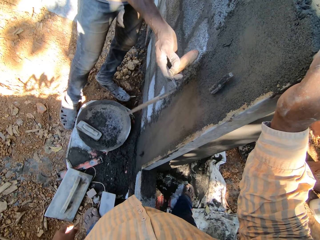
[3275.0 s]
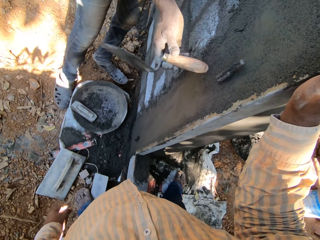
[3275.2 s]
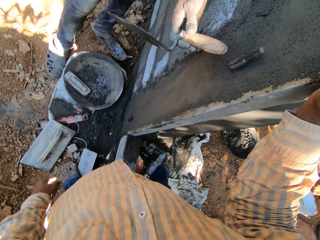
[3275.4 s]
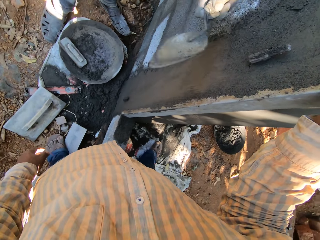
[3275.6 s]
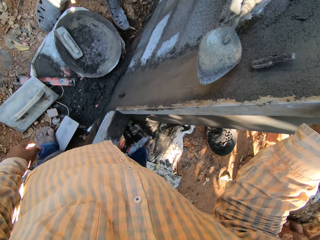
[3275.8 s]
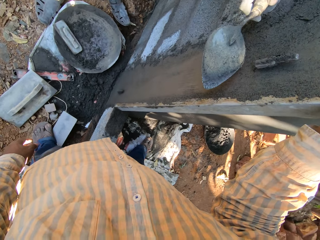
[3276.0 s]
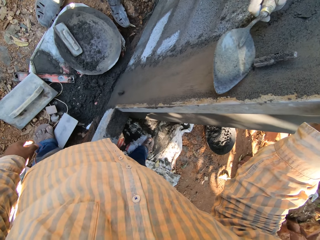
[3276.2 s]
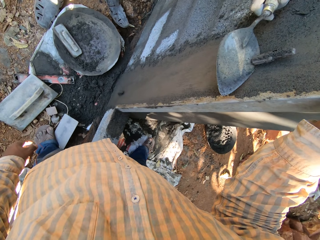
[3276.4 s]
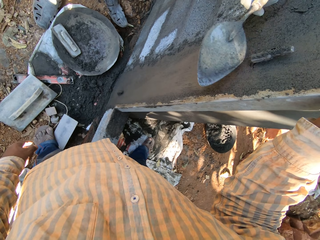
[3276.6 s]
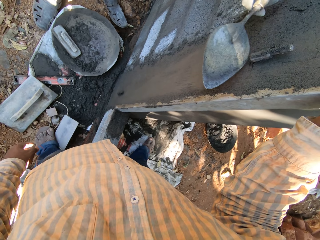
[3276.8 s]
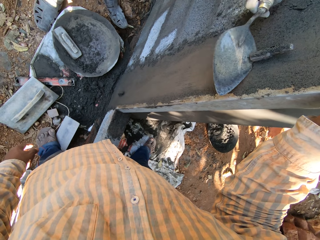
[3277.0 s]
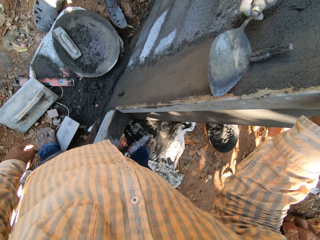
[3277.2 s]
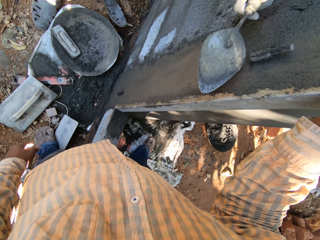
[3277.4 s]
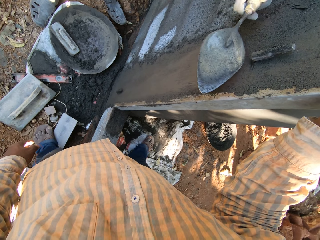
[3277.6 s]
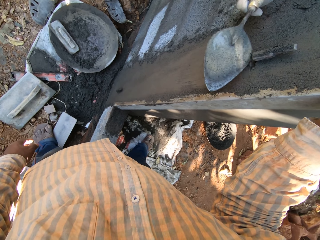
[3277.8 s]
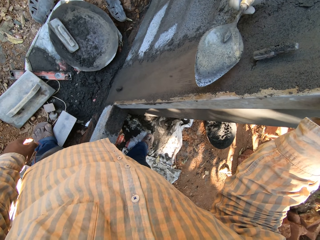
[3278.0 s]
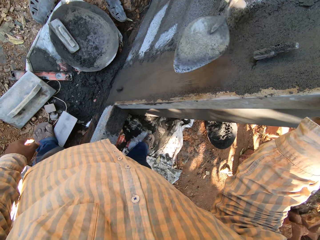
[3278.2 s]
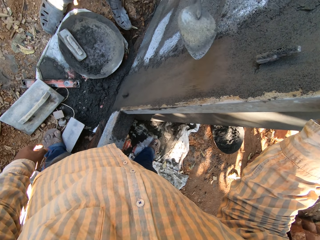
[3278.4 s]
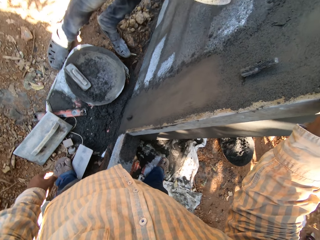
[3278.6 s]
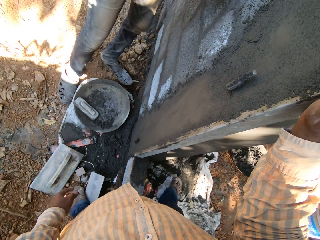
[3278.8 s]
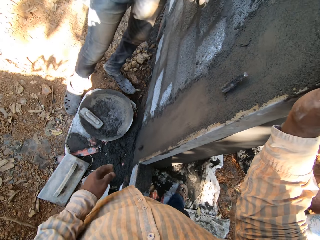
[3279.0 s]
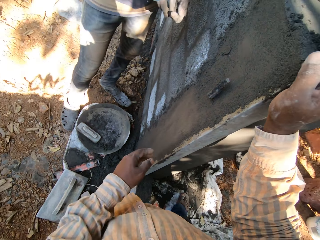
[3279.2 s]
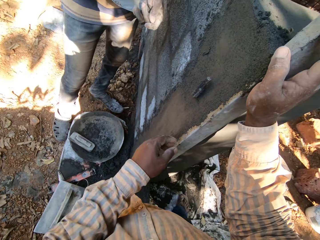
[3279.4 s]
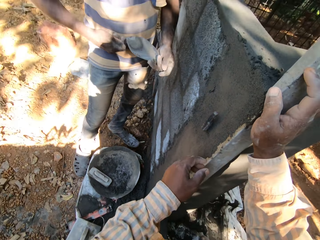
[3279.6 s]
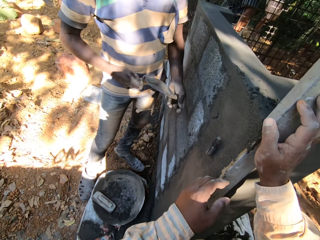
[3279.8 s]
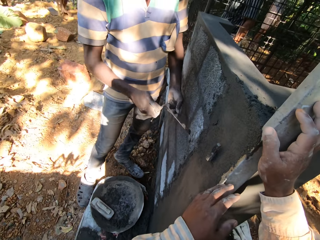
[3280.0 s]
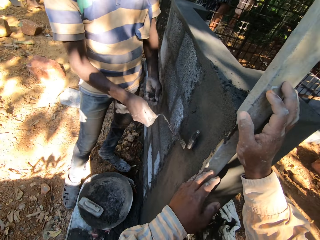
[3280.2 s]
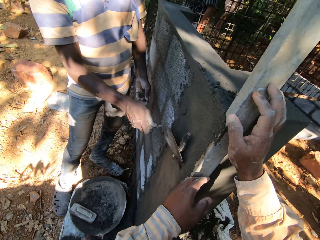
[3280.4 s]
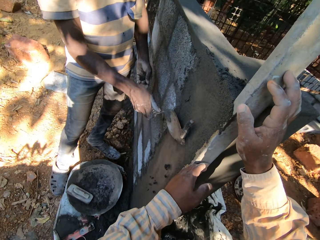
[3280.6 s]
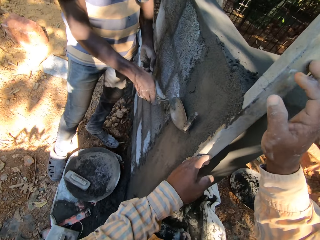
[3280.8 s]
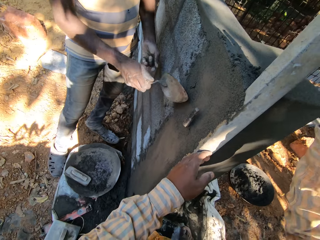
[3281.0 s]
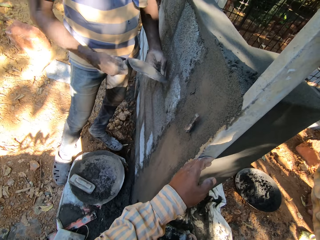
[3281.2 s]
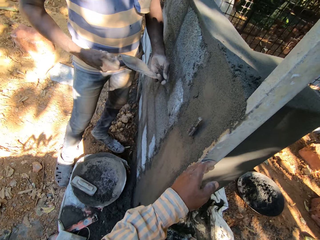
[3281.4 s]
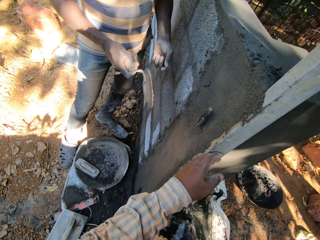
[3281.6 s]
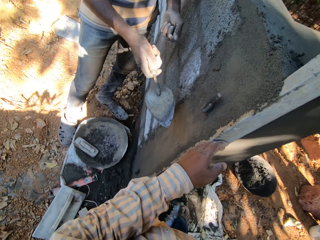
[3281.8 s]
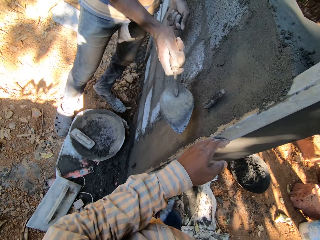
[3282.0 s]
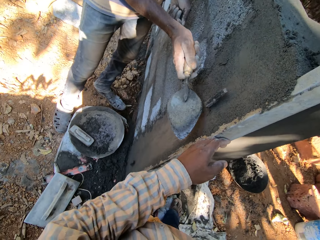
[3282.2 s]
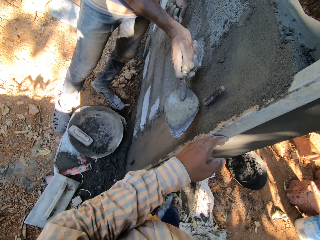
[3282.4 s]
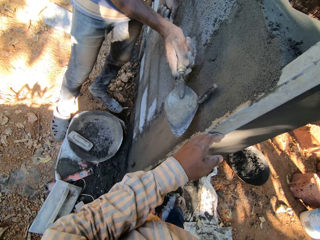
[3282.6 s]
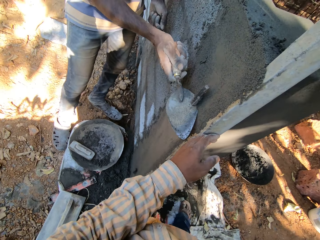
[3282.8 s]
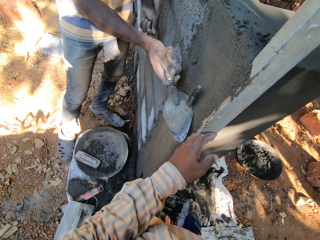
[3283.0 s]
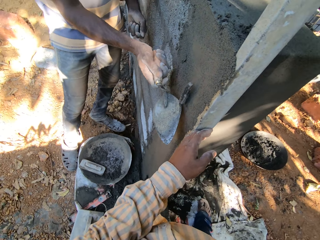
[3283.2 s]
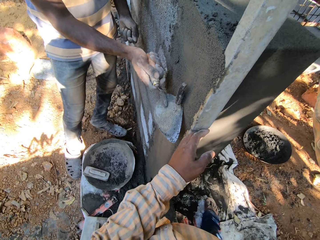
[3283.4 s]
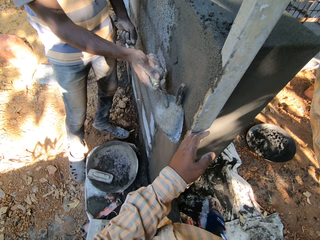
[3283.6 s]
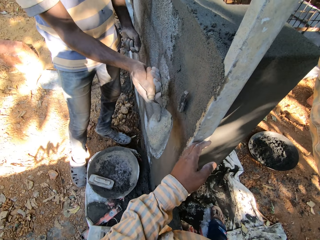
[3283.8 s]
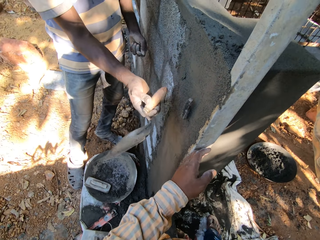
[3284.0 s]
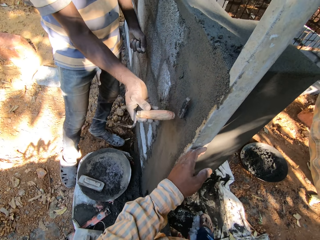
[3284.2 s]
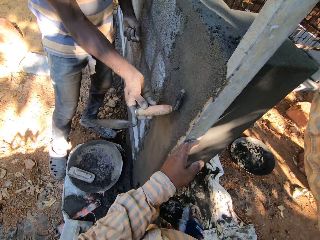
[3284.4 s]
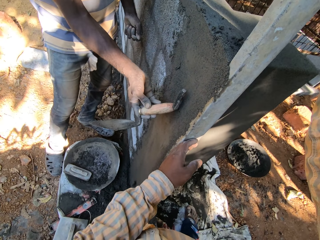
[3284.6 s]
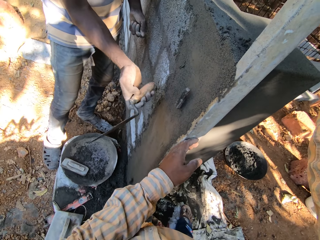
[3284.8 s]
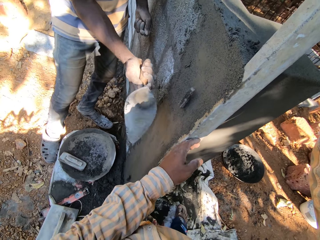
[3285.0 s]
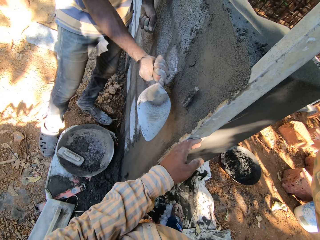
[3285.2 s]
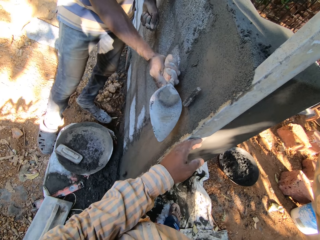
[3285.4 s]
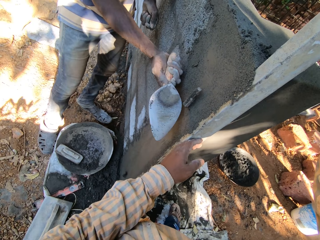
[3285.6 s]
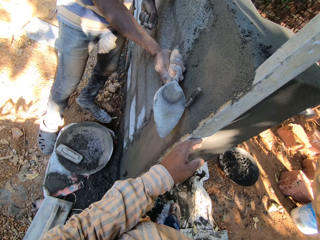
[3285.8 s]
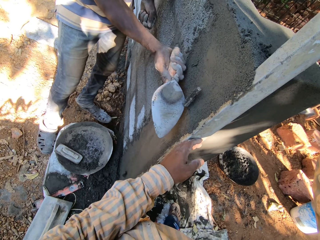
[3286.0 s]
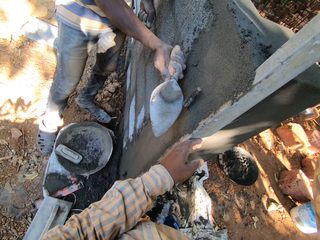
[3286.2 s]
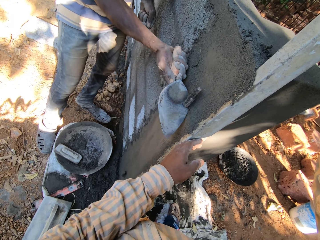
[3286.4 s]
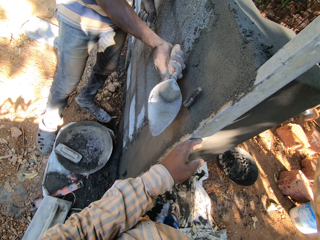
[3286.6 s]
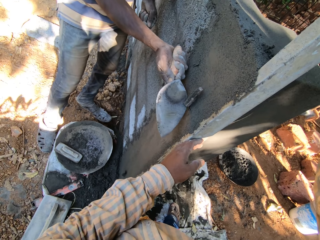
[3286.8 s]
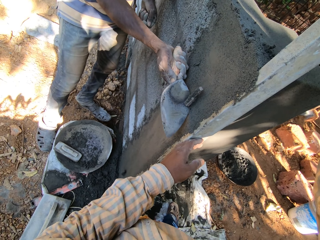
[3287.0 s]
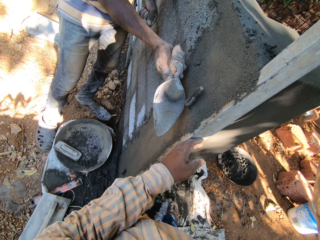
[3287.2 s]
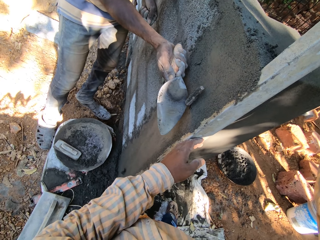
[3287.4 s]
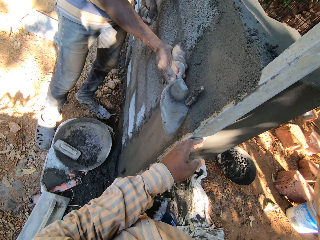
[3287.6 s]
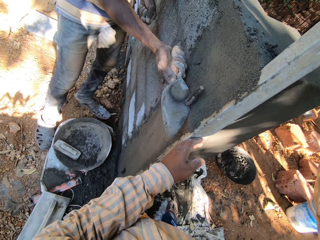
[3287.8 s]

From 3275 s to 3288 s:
A man scoops cement from his left hand with the trowel in his right hand. The man plasters the cement on the wall with the trowel in his right hand. The man hits the metal on the wall with the trowel in his right hand.

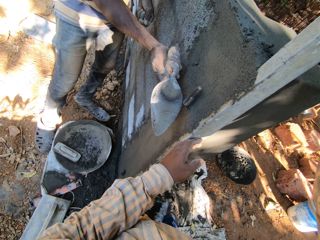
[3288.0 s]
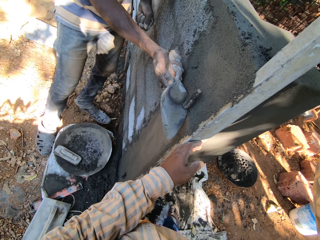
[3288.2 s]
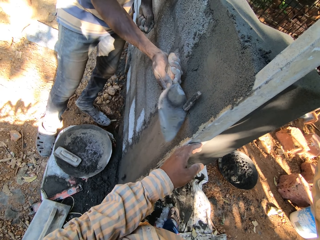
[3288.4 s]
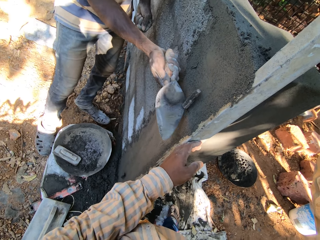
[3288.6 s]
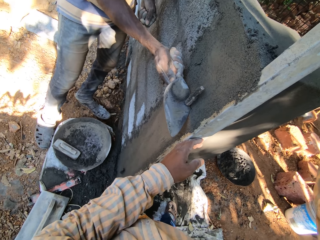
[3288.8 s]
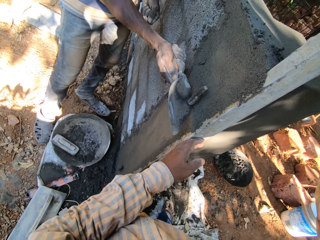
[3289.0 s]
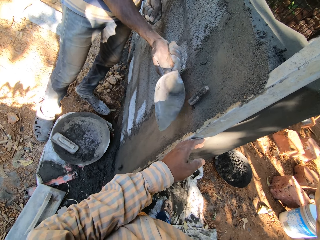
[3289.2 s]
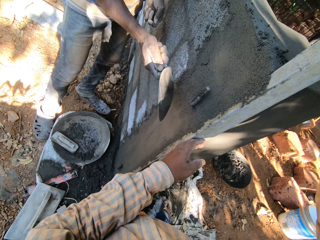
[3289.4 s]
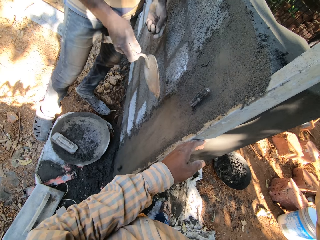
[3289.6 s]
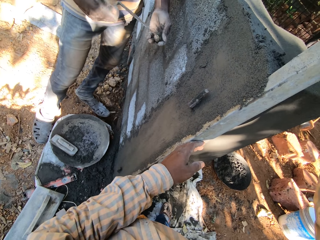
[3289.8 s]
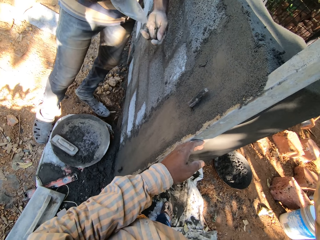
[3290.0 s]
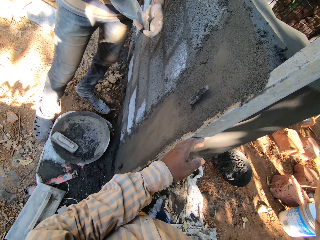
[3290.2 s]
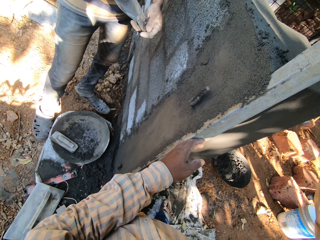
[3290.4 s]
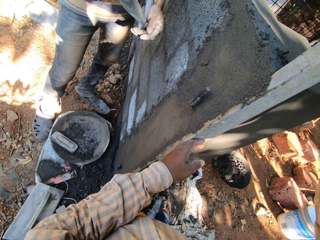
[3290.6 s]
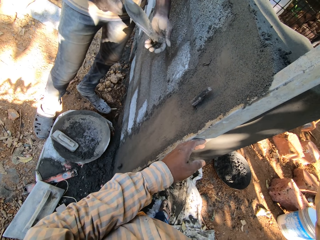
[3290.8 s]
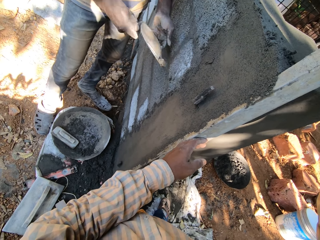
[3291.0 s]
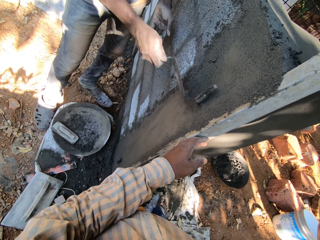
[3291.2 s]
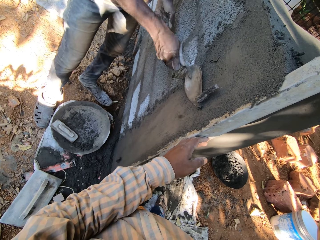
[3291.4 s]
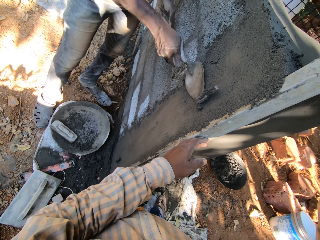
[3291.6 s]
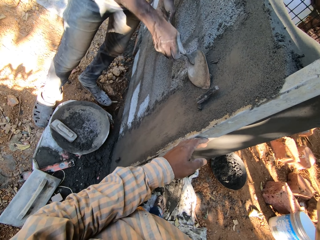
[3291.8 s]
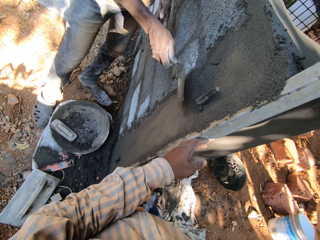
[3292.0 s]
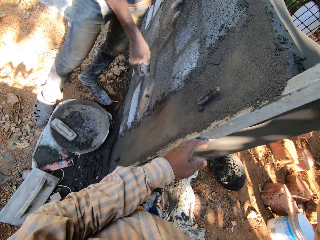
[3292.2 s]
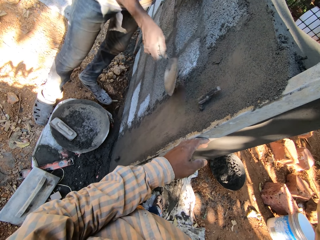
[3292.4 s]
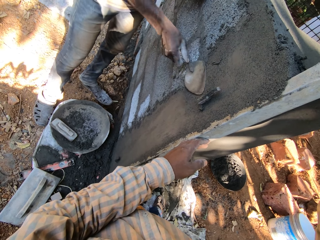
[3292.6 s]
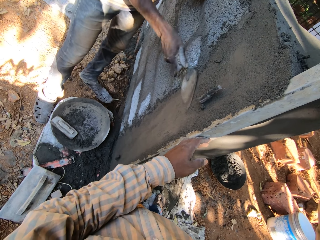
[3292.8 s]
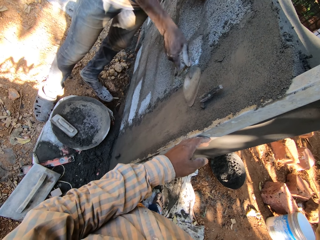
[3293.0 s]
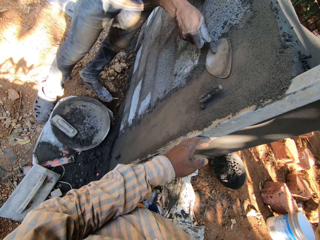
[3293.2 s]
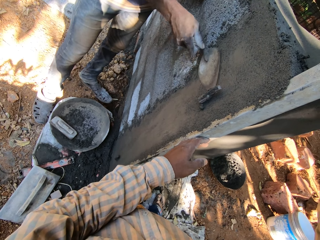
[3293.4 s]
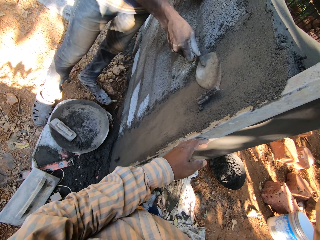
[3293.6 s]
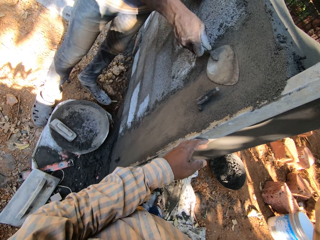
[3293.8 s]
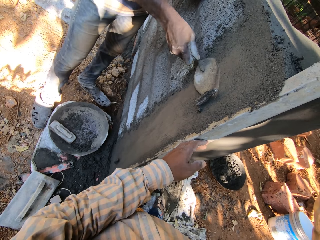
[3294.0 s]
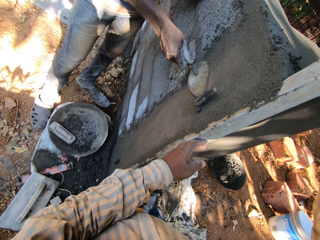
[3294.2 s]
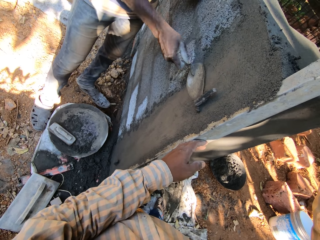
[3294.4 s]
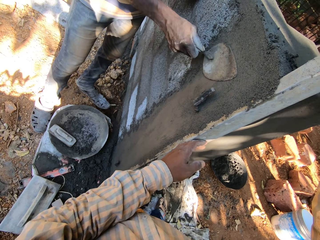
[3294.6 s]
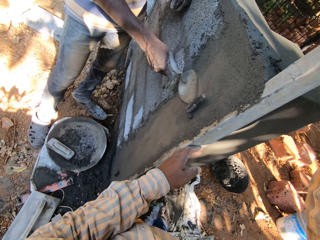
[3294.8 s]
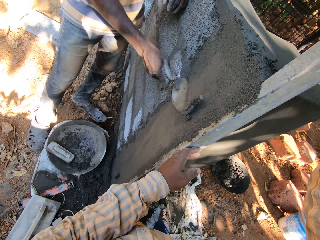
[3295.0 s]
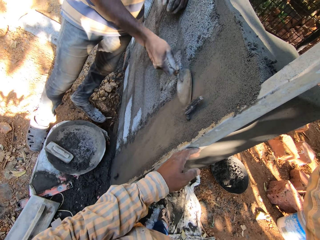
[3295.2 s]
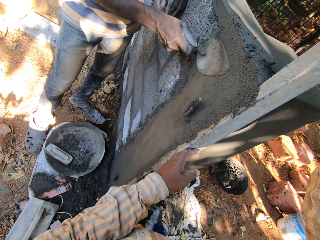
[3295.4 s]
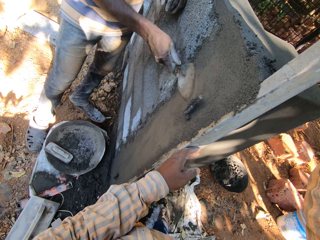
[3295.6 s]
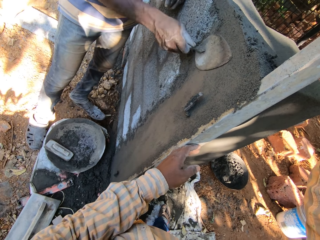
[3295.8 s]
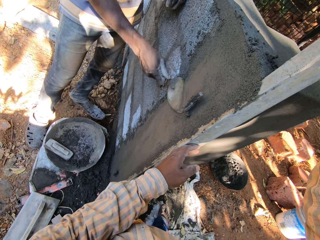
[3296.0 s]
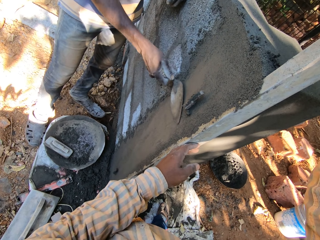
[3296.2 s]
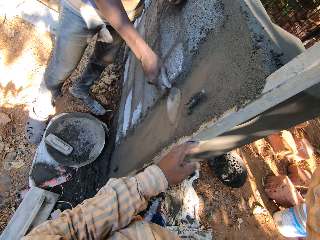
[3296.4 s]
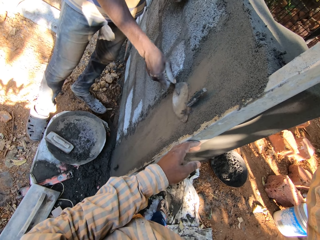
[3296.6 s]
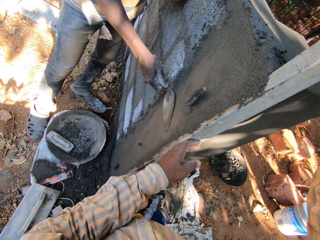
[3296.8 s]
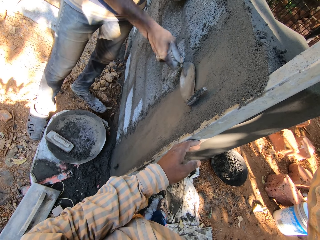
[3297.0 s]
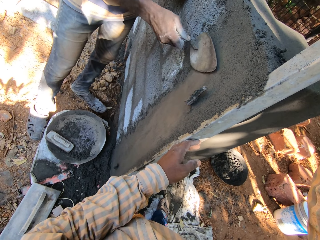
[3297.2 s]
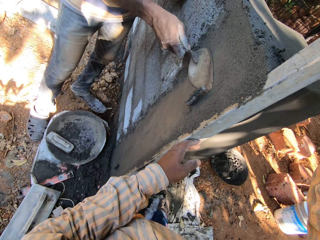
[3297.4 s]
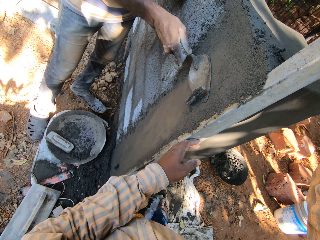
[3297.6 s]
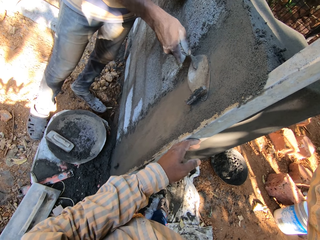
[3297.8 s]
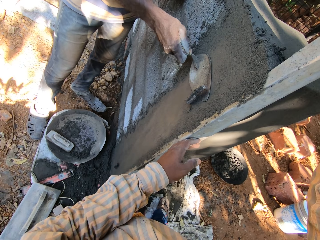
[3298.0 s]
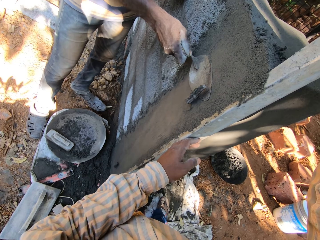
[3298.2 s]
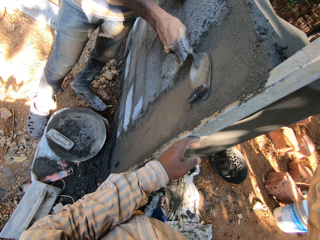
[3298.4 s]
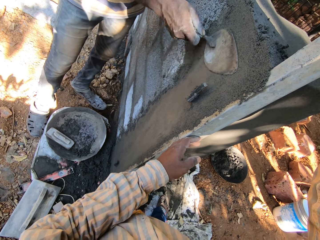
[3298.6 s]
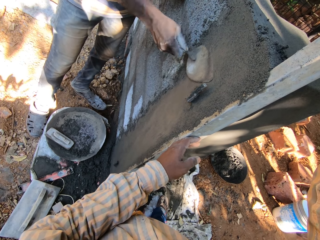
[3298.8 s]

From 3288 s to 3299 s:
A man scoops cement from his left hand with the trowel in his right hand. The man plasters the cement on the wall with the trowel in his right hand. The man smoothens the cement on the wall with the trowel in his right hand.
